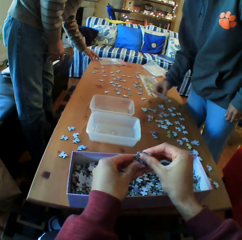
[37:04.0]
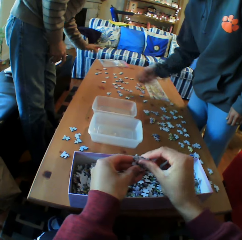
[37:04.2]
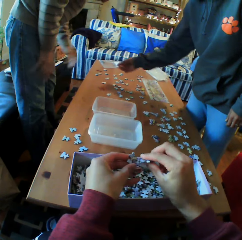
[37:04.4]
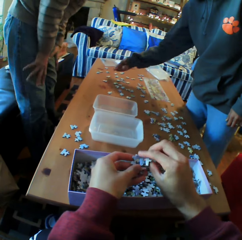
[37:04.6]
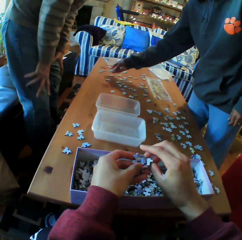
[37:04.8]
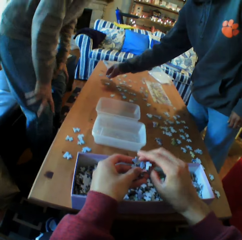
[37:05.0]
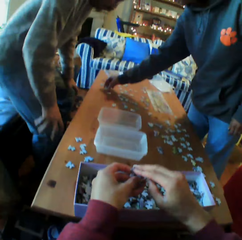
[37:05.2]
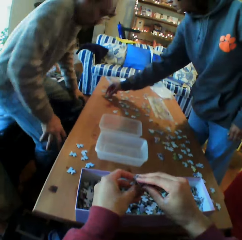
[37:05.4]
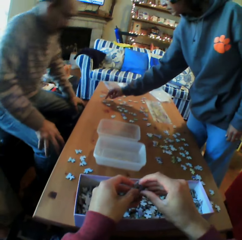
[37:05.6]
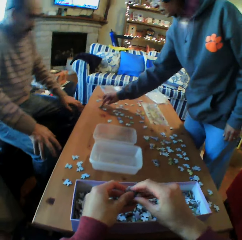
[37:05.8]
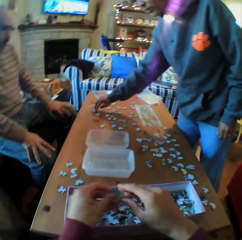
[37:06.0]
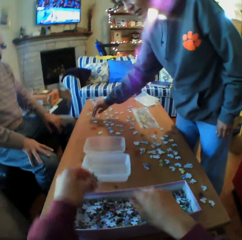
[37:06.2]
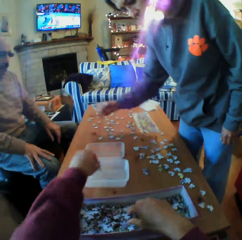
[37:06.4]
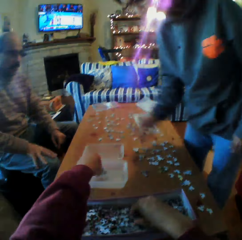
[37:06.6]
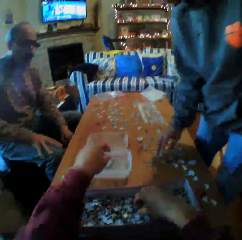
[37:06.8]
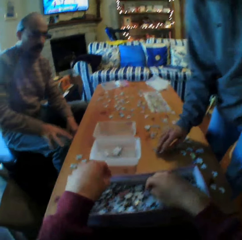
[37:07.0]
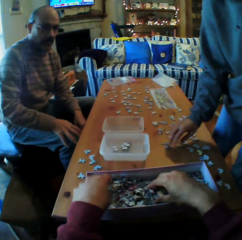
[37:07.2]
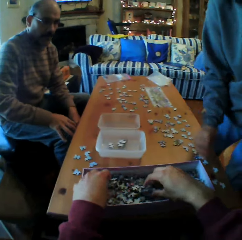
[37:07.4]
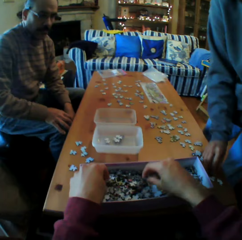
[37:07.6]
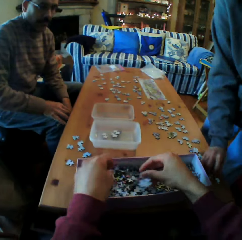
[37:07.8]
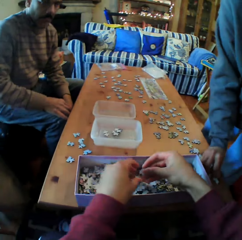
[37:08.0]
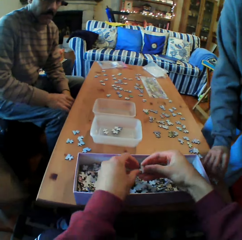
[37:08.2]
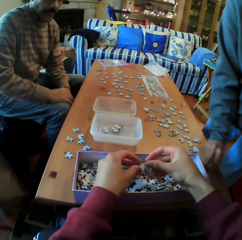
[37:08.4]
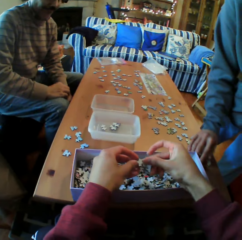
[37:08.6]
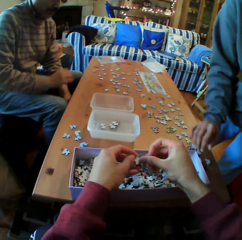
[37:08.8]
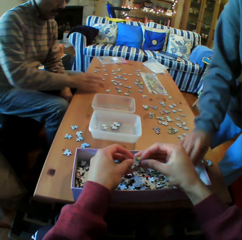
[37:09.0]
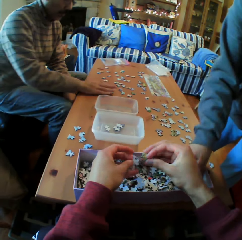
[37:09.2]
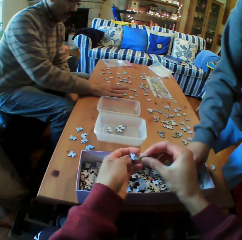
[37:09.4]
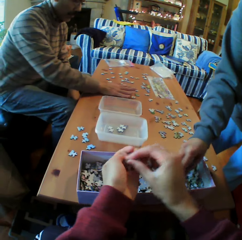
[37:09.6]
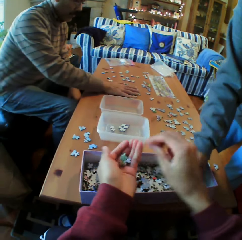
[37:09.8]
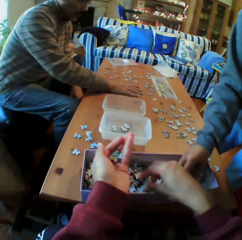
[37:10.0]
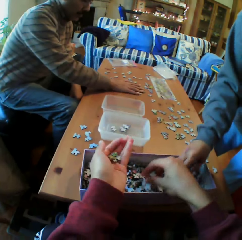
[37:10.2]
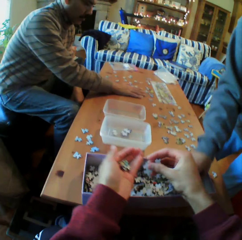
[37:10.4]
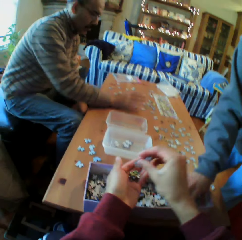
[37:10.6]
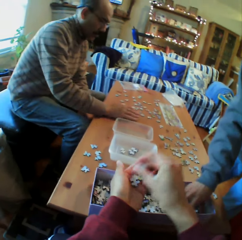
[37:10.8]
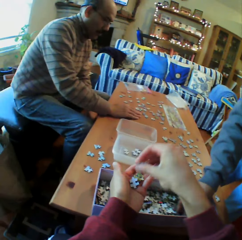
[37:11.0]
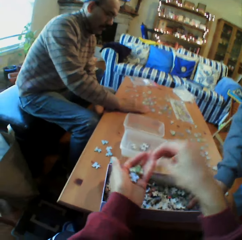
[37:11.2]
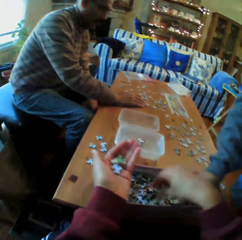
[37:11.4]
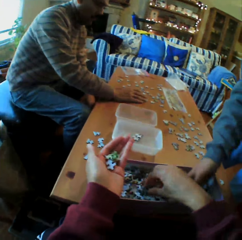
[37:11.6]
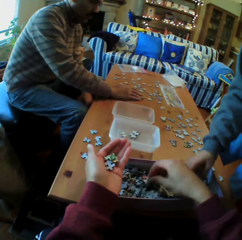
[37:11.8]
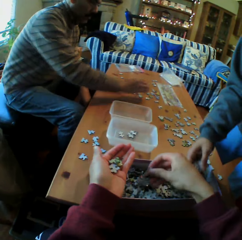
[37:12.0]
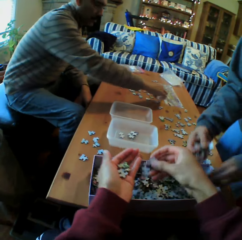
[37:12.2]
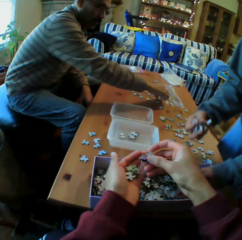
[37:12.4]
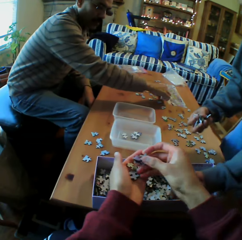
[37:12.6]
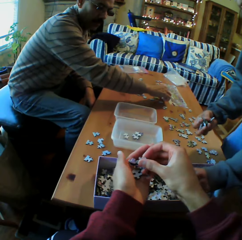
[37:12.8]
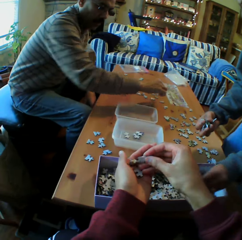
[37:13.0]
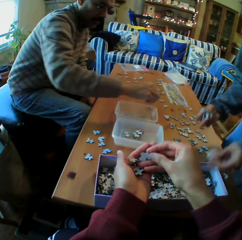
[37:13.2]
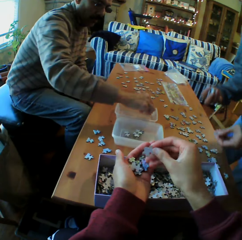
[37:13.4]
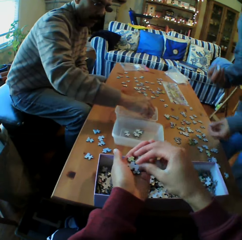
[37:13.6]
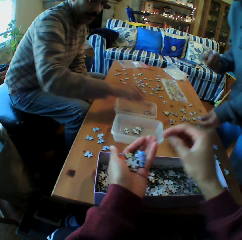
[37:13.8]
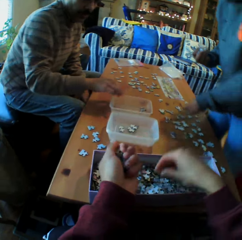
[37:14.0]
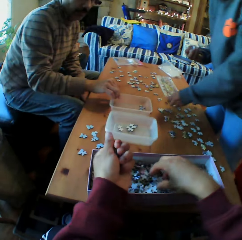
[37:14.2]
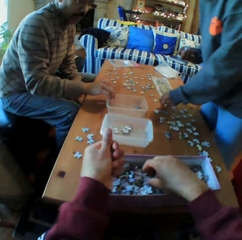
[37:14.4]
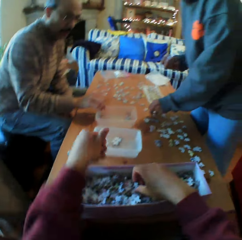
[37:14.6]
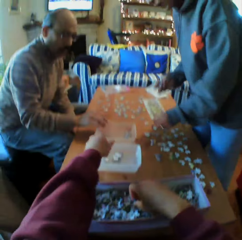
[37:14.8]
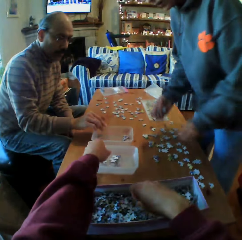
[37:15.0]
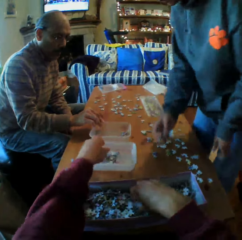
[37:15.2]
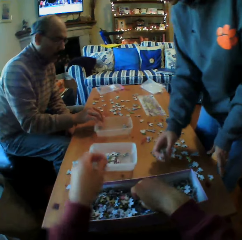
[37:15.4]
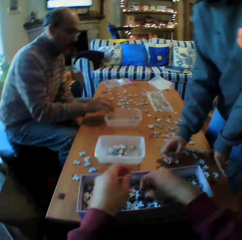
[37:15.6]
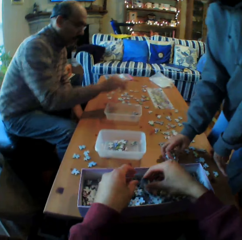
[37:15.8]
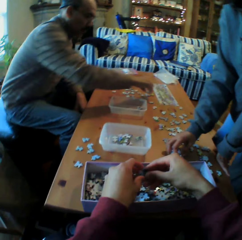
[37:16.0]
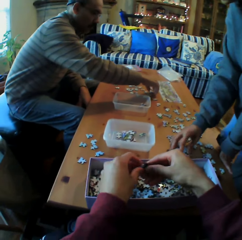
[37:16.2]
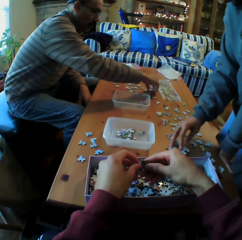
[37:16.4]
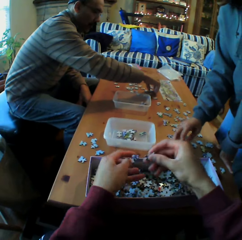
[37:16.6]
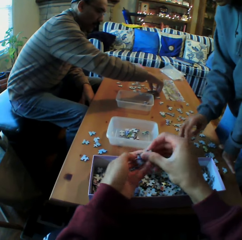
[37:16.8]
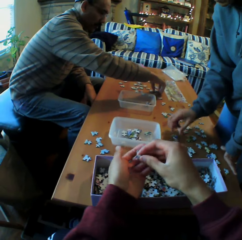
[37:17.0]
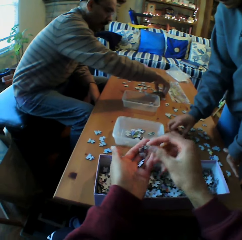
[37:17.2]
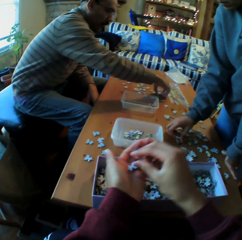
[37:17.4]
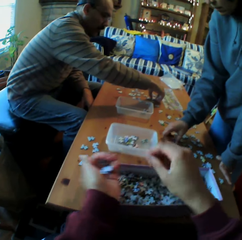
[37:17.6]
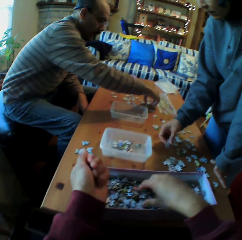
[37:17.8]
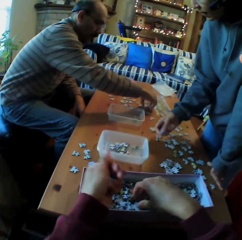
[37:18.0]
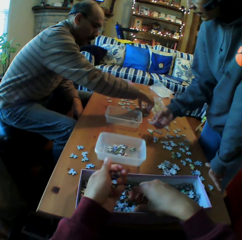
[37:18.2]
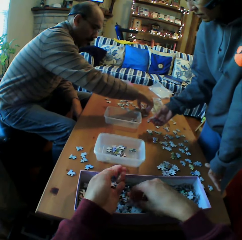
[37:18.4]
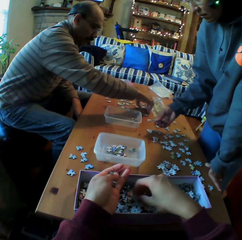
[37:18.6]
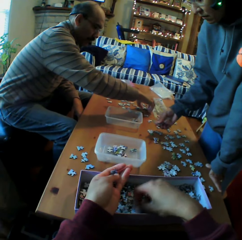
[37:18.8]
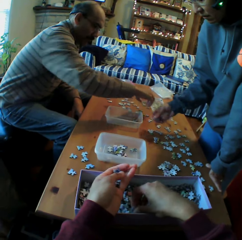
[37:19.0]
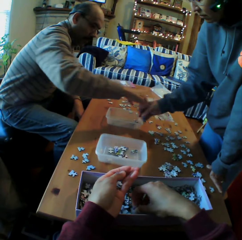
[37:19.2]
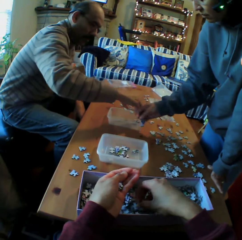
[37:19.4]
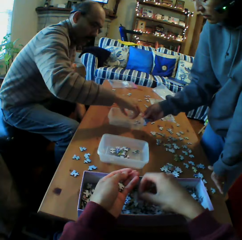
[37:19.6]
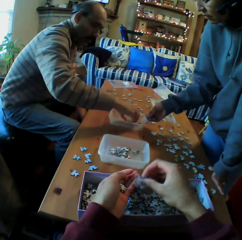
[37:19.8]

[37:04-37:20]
A woman picks the pieces of paper from the table. The woman puts the pieces of paper on the table. A person sits. The camera wearer puts the paper in the dish. The woman picks the pieces of paper from the table. The woman searches for the pieces of paper from the box. A man puts the pieces of paper on the table together. Another person picks puzzle pieces. The man puts the papers on the dish. The camera wearer puts the pieces of paper in the dish. They put the pieces of paper on the table. They pick up the pieces of paper from the box.

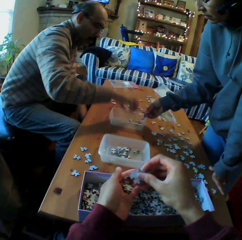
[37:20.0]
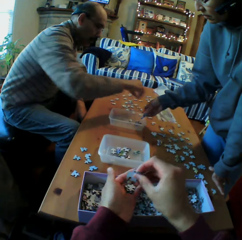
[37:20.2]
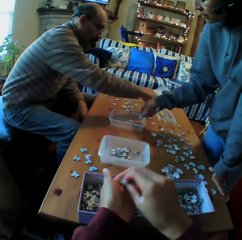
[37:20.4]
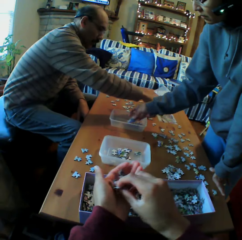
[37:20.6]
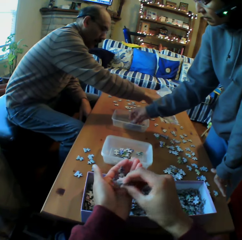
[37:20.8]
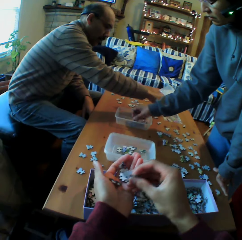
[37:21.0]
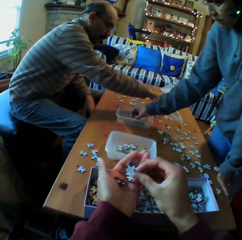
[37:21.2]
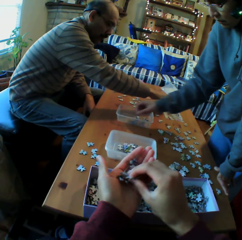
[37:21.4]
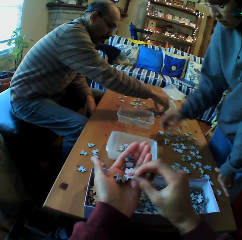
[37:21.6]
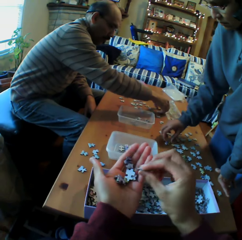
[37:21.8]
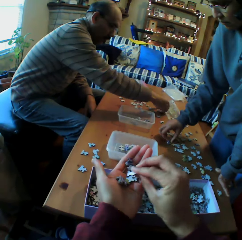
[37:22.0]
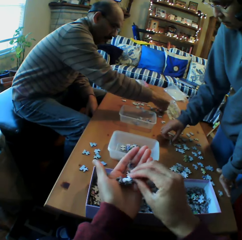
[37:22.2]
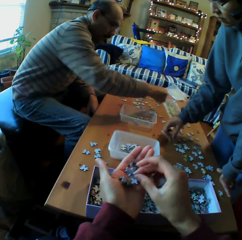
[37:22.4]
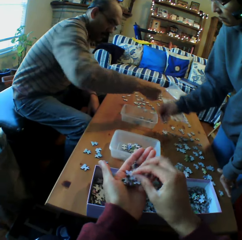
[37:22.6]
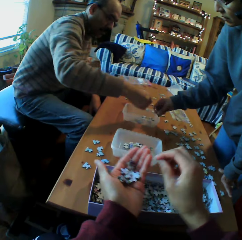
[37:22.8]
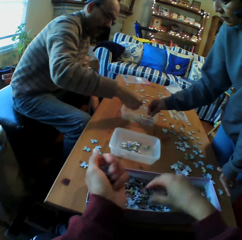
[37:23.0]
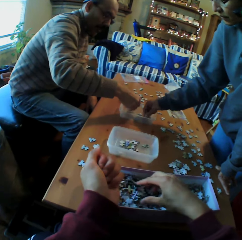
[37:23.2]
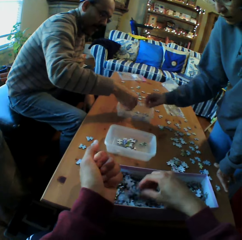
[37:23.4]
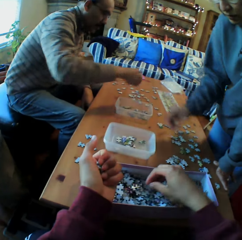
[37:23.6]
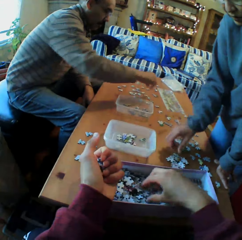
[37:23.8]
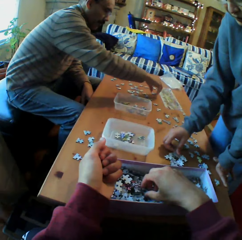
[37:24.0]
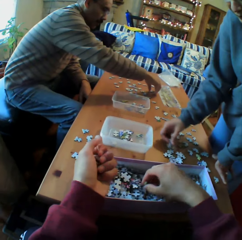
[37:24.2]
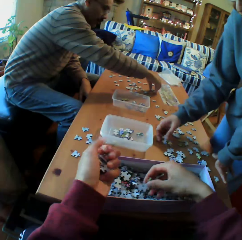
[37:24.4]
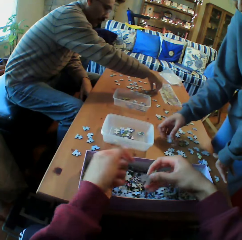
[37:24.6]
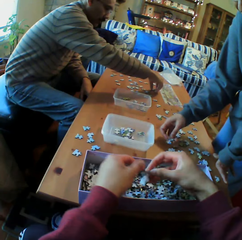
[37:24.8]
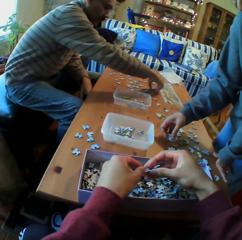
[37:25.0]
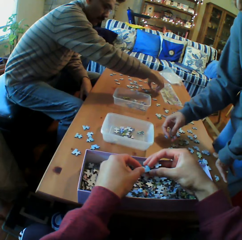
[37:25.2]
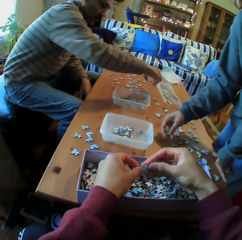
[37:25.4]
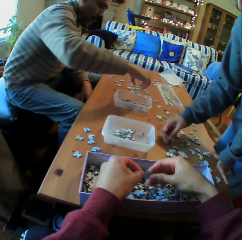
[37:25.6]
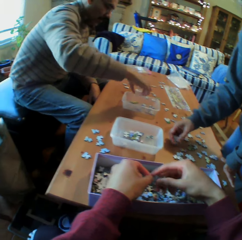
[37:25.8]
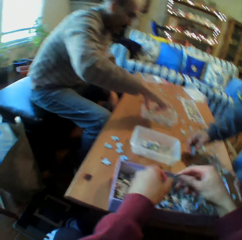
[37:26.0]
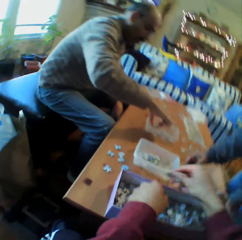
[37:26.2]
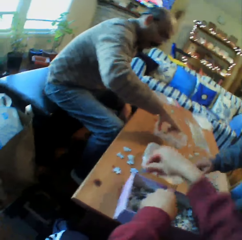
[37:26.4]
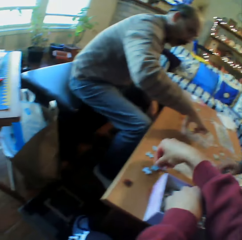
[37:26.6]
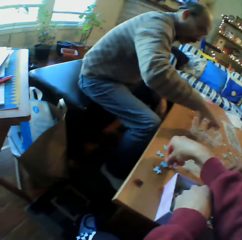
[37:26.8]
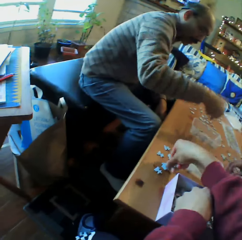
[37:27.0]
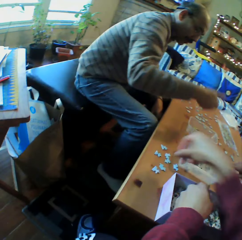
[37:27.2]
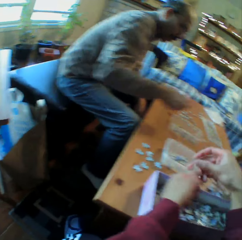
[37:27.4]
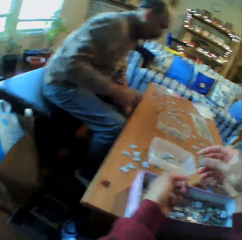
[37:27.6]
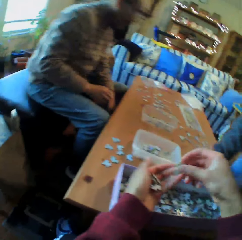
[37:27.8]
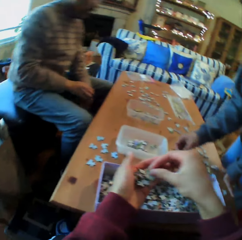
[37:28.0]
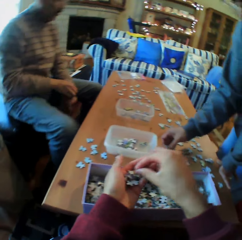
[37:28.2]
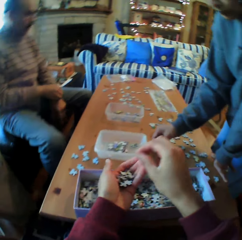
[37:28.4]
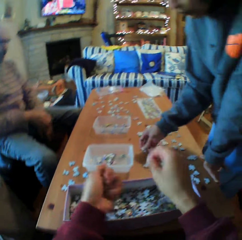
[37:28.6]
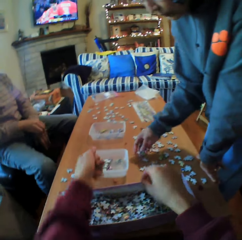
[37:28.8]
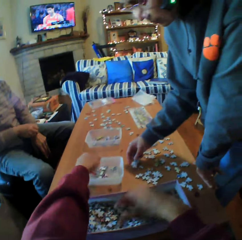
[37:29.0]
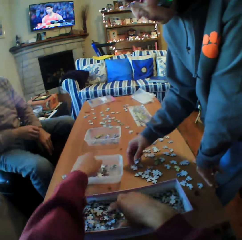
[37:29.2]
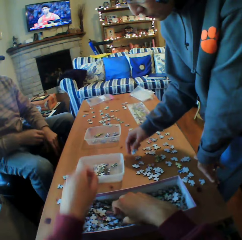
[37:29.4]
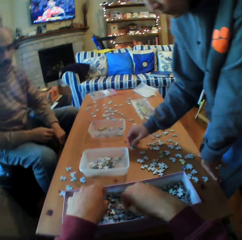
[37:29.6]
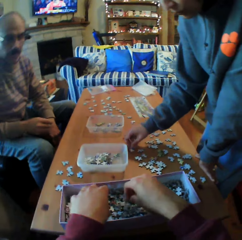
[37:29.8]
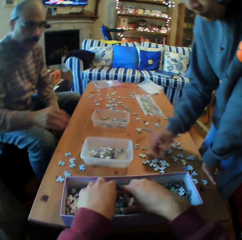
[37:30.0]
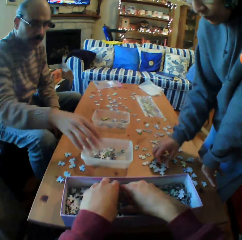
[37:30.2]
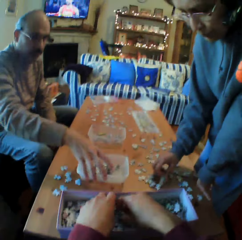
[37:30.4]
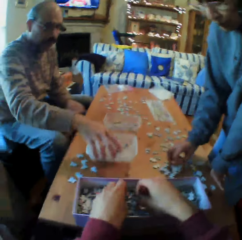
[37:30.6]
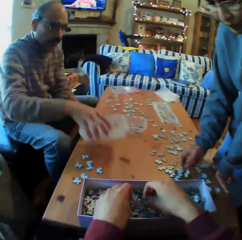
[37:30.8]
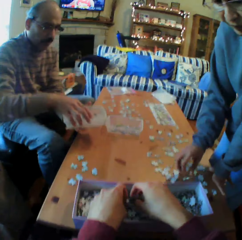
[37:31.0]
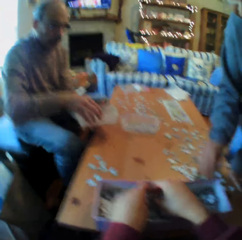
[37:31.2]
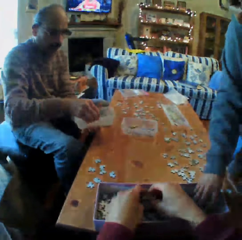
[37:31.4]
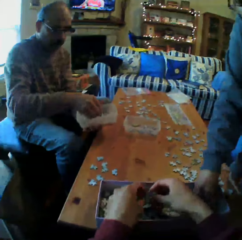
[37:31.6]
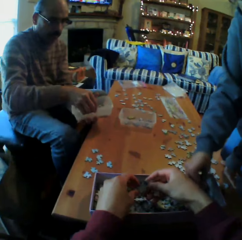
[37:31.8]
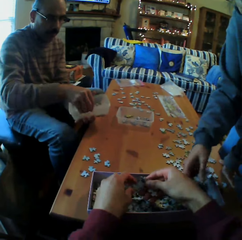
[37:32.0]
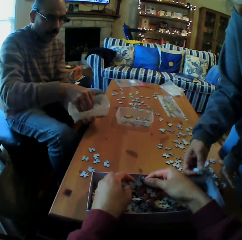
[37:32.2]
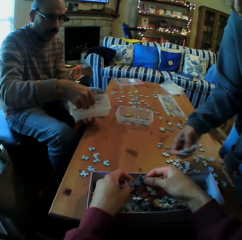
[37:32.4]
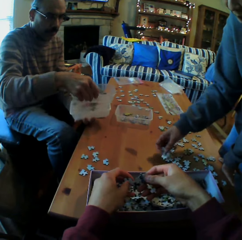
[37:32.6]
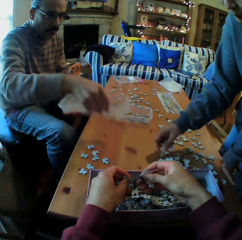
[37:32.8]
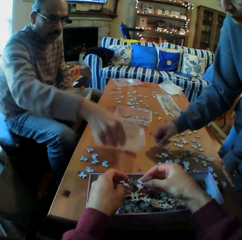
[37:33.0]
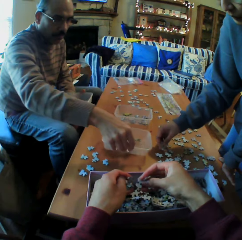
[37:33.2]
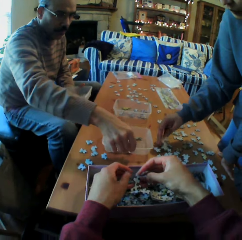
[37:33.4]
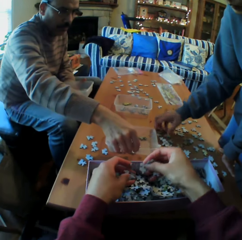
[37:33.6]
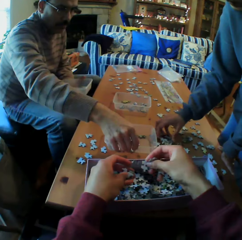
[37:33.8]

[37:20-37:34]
A man puts the pieces of paper on the dish. A person talks. The camera wearer talks to a woman. He looks at the papers on his hands. He picks up the papers from the box. The man puts the pieces of paper on the dish. The camera wearer puts the pieces of paper on the table. He chooses puzzle pieces. He puts the pieces of paper on the dish. He picks up the dish. The person picks a container. The camera wearer converses with the man. The man puts the dish on the table.
